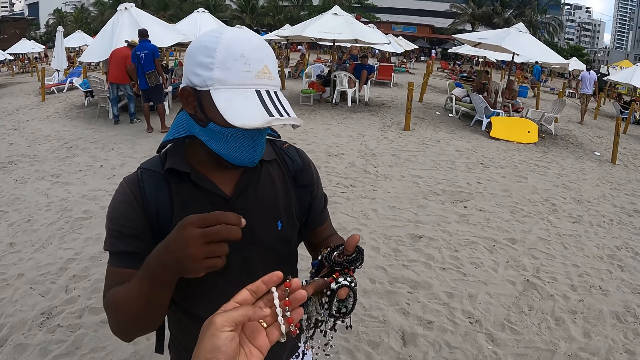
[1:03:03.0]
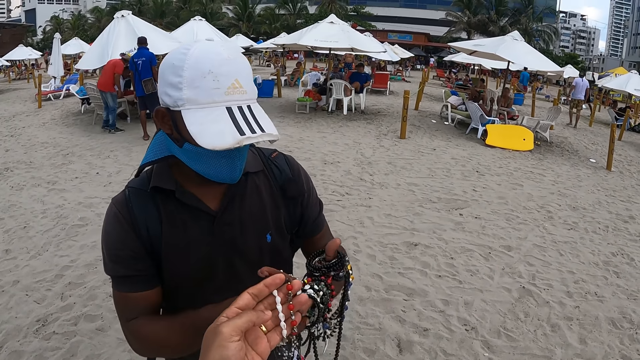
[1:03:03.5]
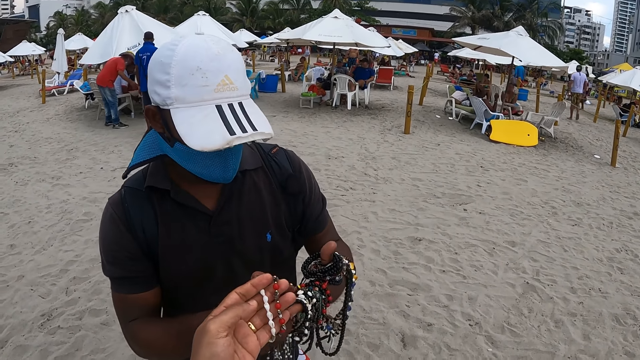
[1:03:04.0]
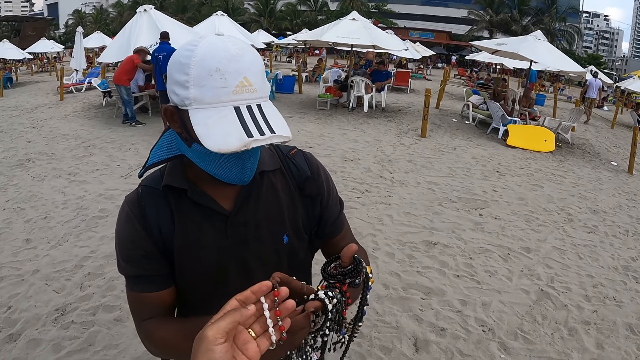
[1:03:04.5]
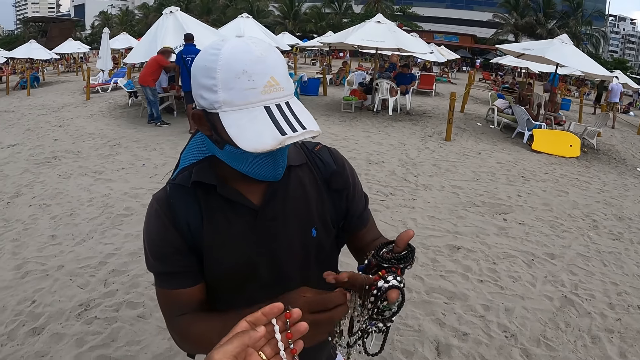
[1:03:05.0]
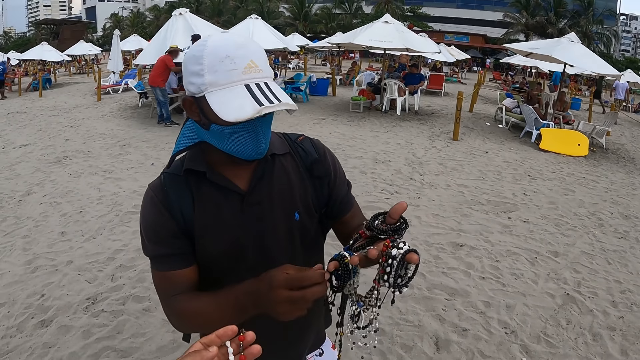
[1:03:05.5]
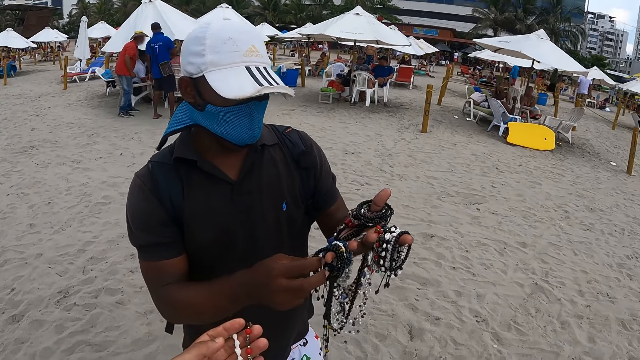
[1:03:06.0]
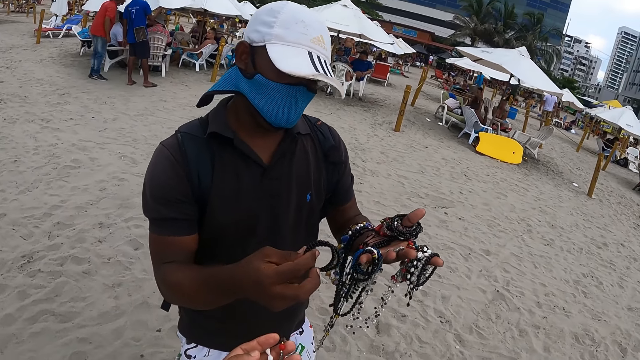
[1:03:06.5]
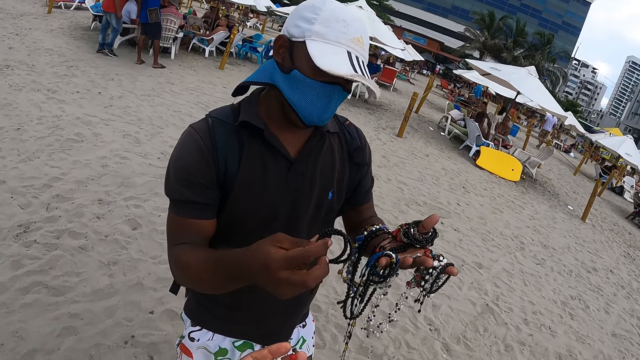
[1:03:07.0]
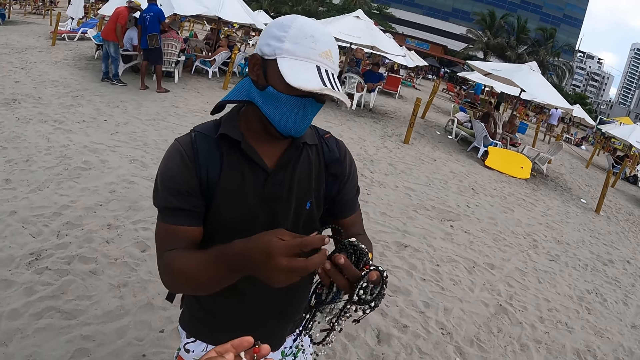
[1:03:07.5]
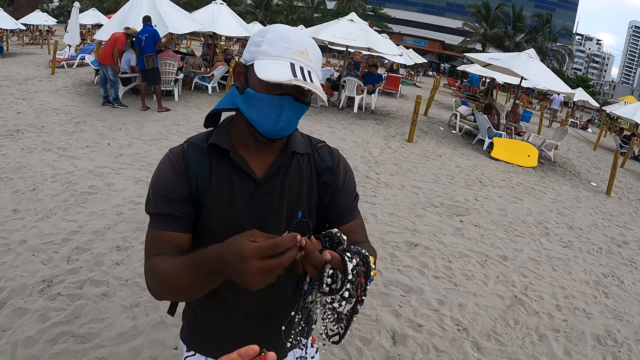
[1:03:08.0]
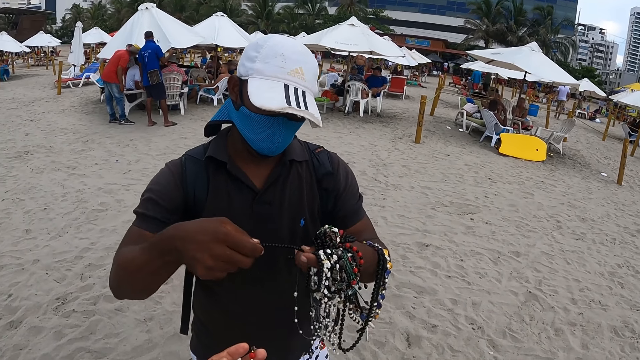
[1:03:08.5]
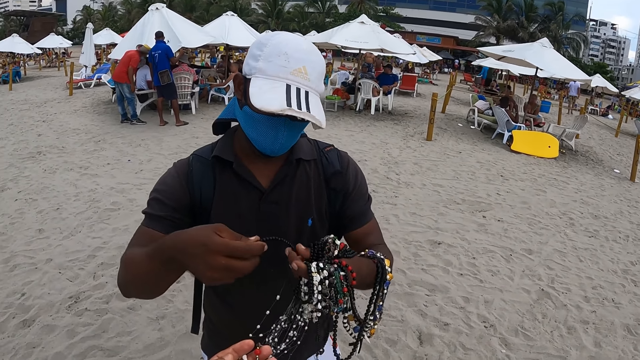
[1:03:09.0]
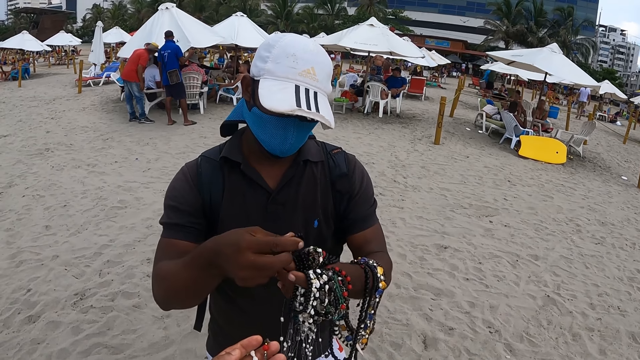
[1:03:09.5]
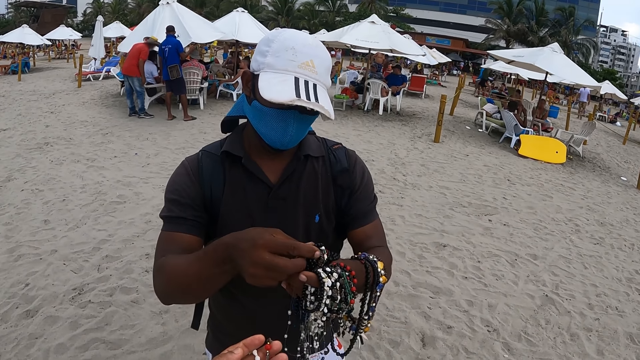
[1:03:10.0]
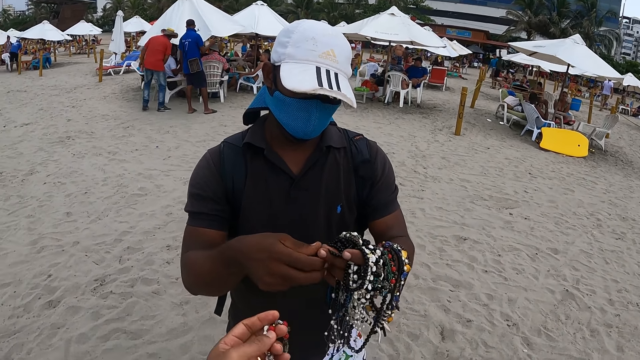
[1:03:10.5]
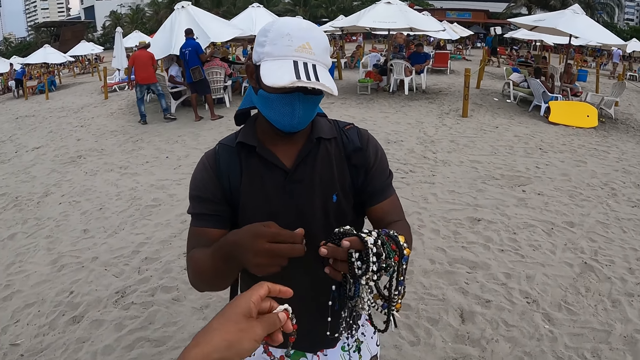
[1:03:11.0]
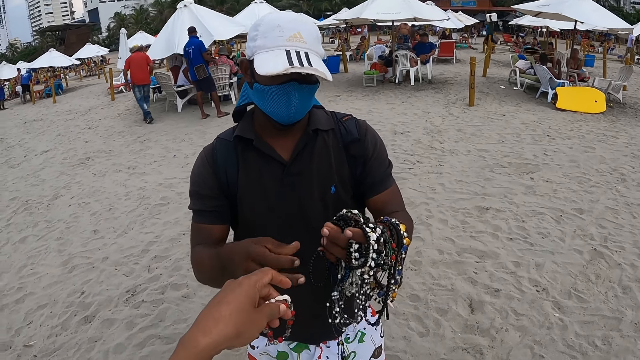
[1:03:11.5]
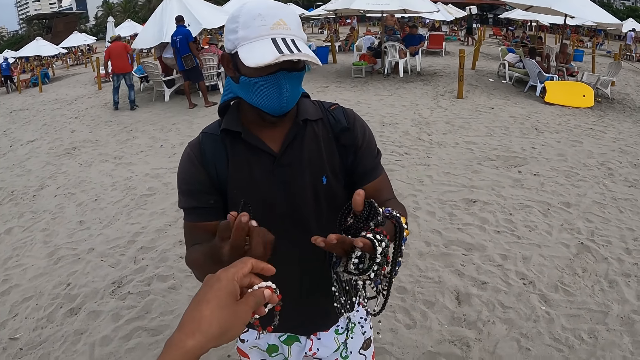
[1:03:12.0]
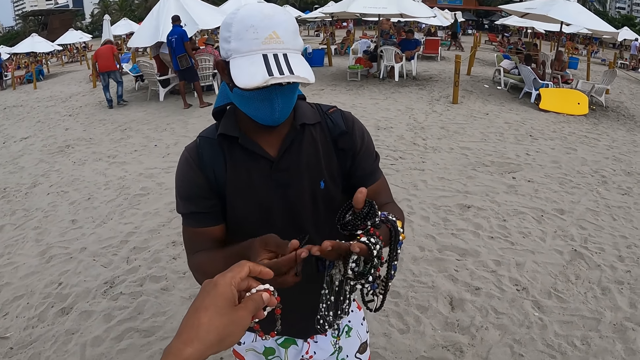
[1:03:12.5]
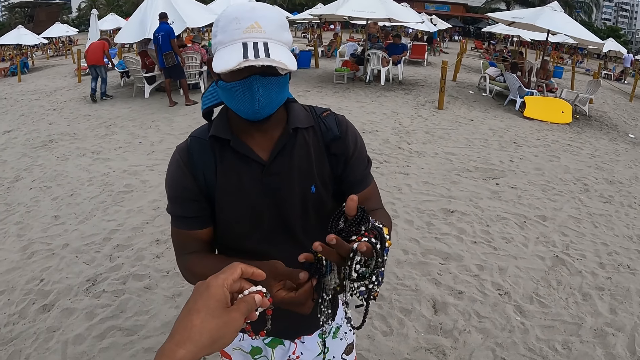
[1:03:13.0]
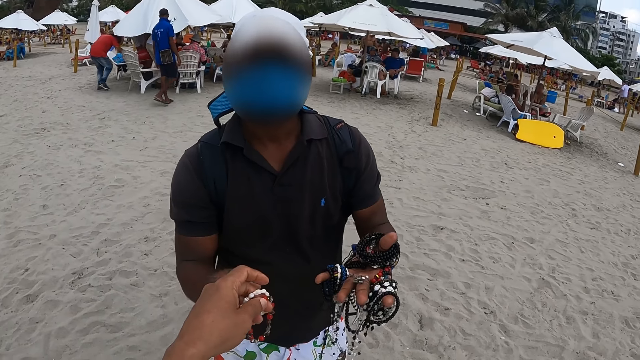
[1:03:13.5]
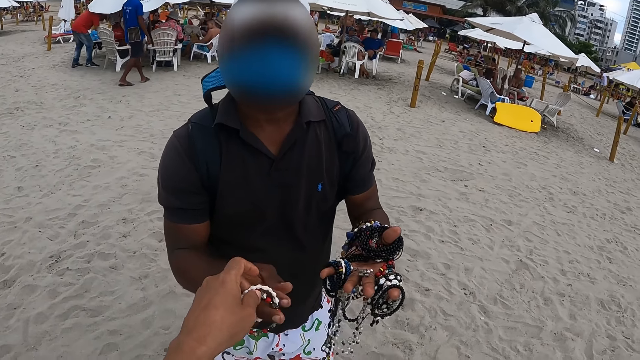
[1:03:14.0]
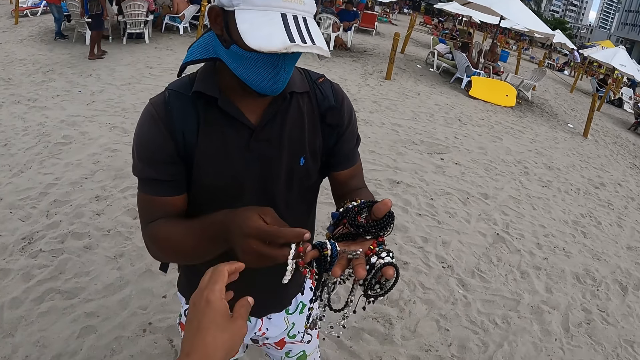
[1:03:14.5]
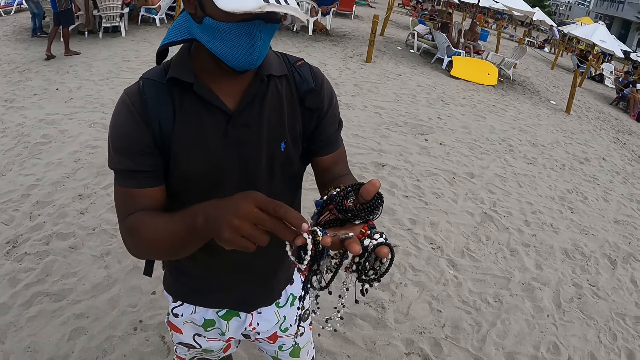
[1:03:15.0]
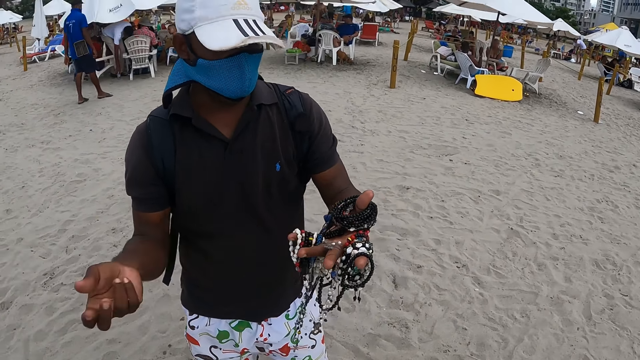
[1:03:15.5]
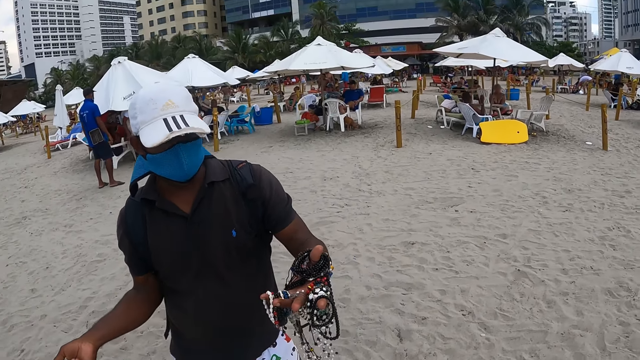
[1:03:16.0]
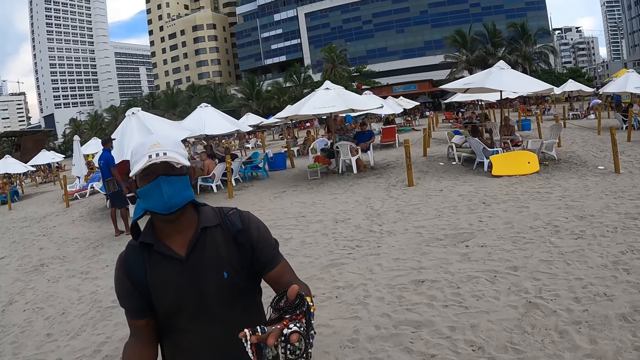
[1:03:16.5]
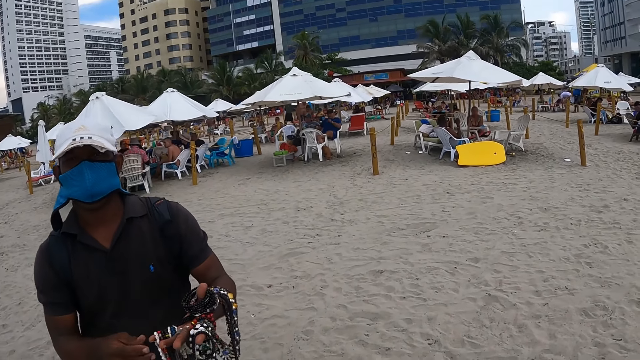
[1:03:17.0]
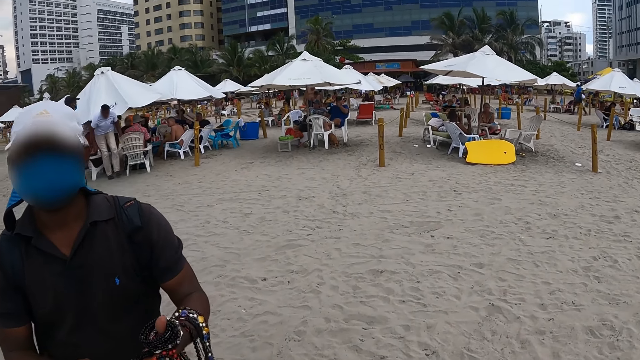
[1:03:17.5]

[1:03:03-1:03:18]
The camera wearer inspects the bracelet. The hawker touches the bracelets on his left hand, lifts bracelets from his left hand, separates the bracelets, and inspects a bracelet. The hawker adjusts the bracelet, places a bracelet on the others, holds a bracelet, and places the bracelet on a ring finger. The camera wearer passes the bracelets to the hawker. The hawker hangs the bracelets on his little finger and talks with the camera wearer.

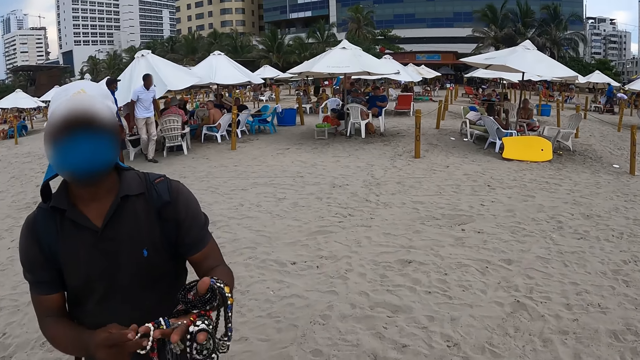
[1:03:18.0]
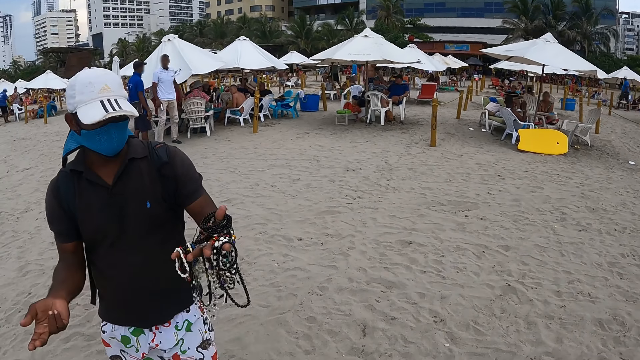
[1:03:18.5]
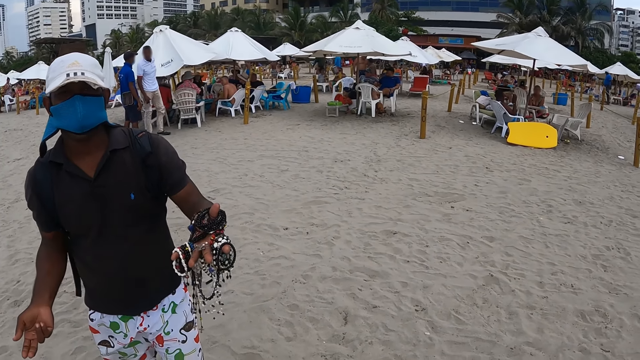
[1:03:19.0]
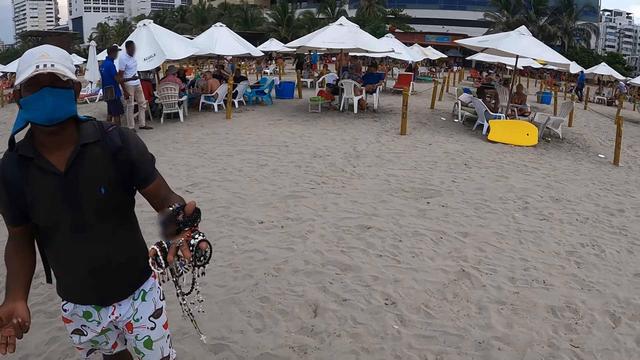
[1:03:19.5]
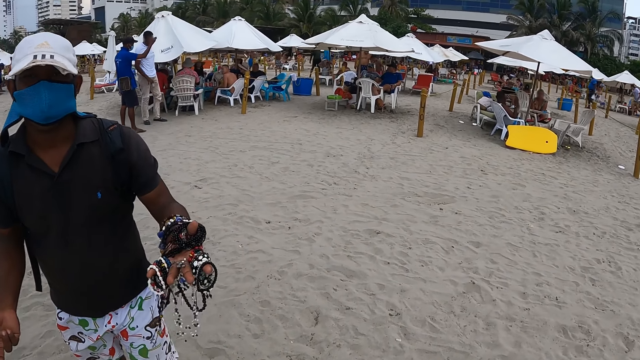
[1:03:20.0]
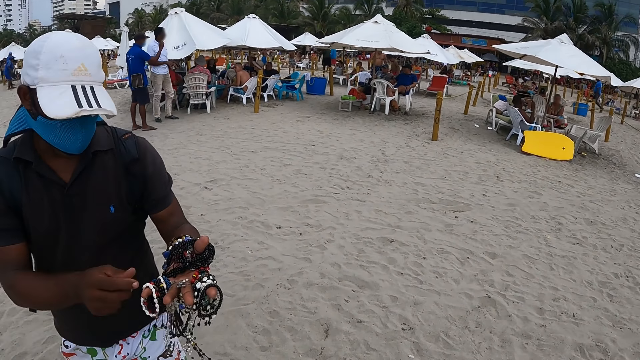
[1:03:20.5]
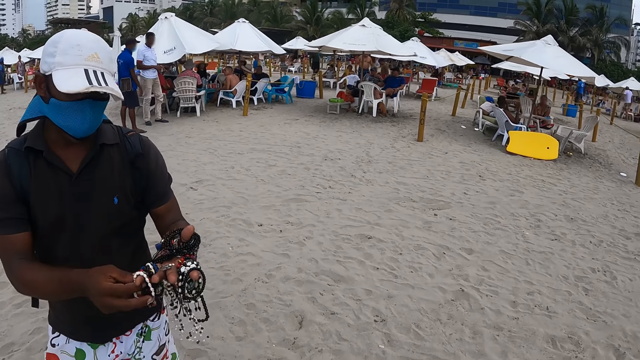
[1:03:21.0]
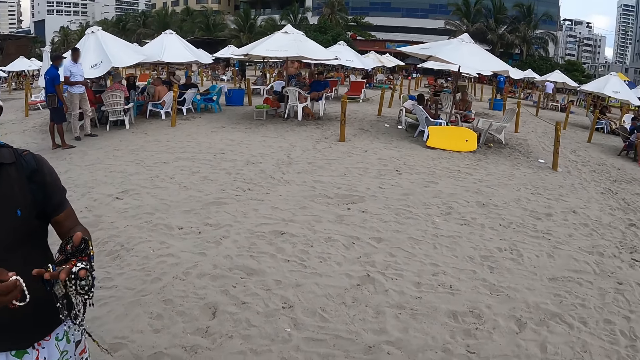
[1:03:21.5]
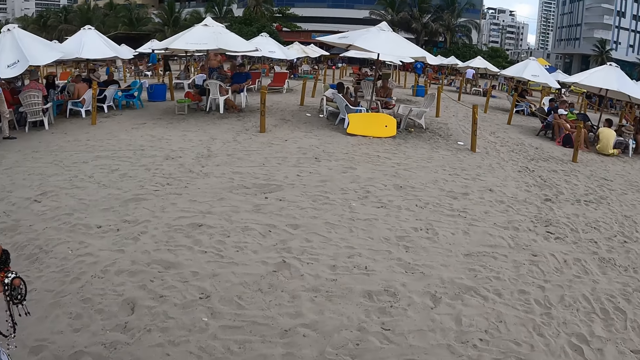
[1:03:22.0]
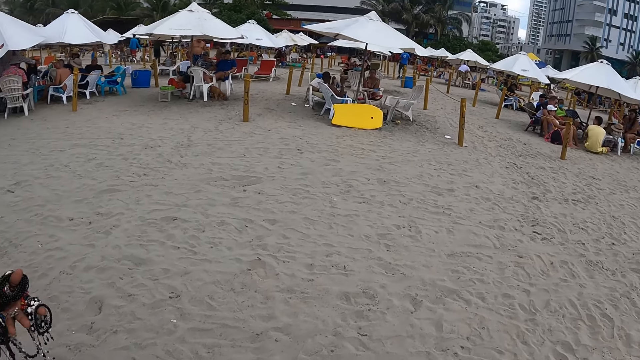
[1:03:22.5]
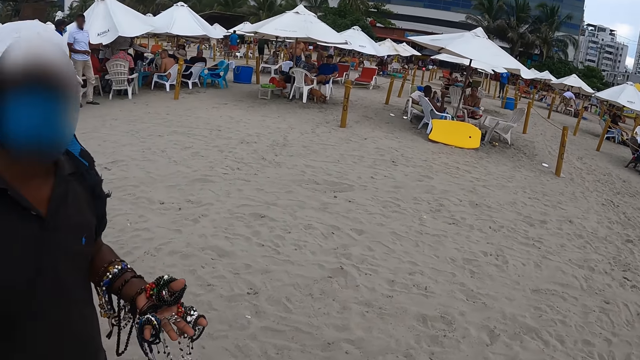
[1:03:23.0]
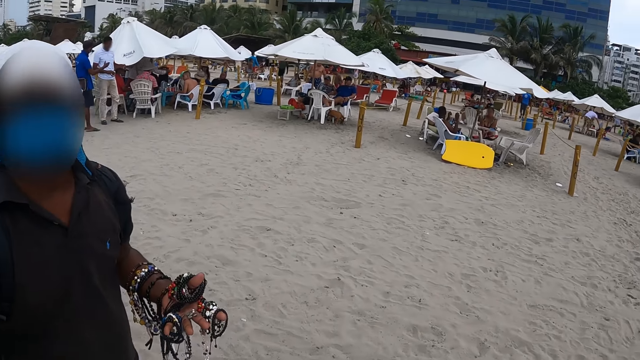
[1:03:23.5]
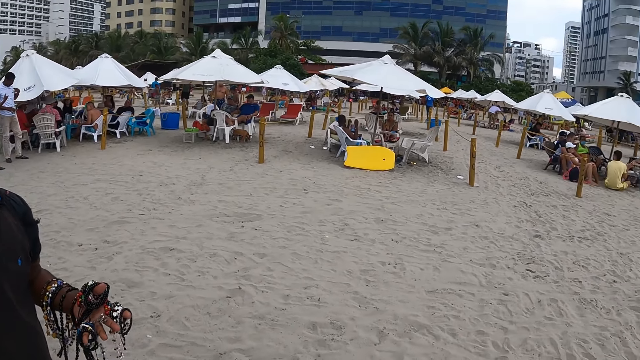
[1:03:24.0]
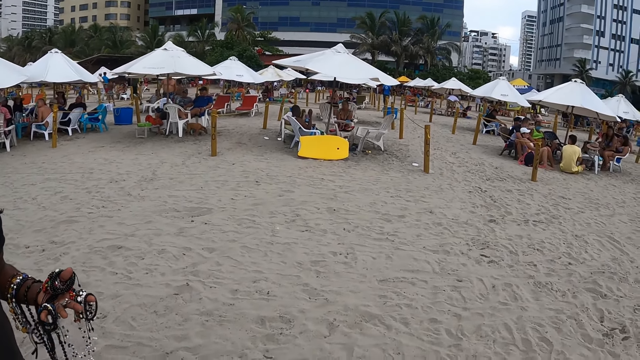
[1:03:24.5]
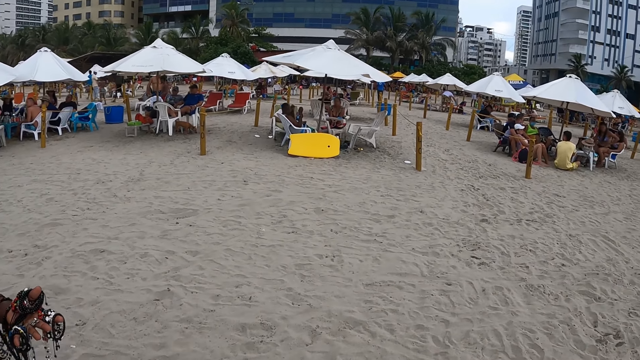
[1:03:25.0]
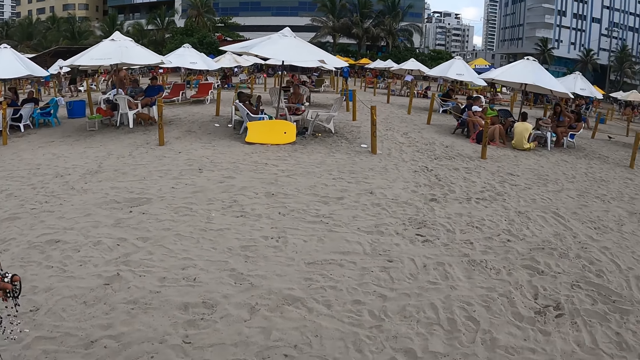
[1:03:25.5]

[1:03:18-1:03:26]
The man moves bracelets in his hand. The camera wearer looks around the beach.
